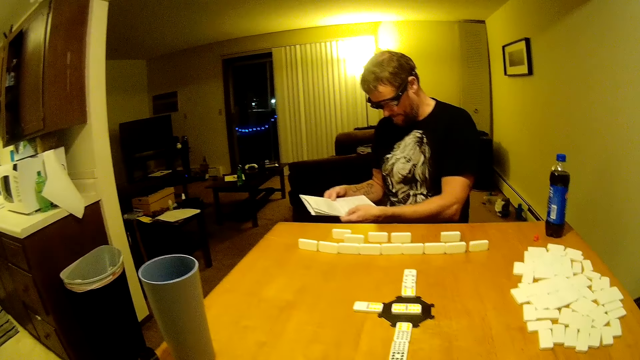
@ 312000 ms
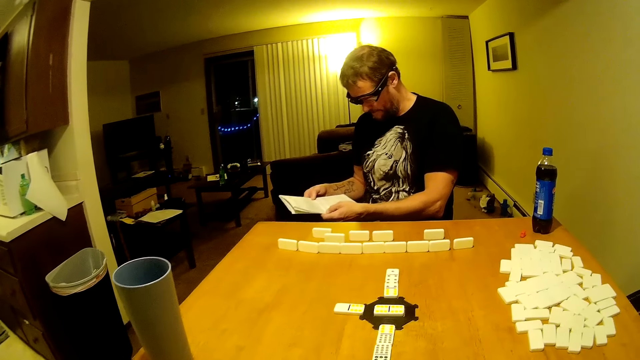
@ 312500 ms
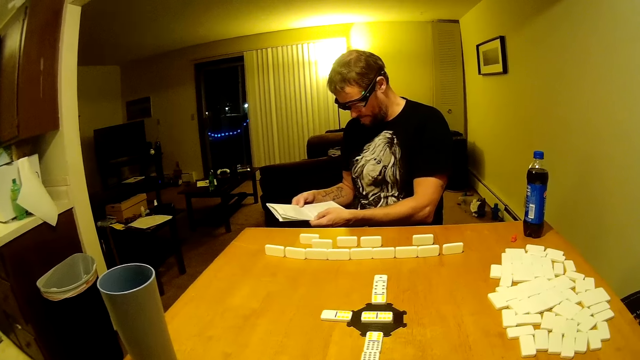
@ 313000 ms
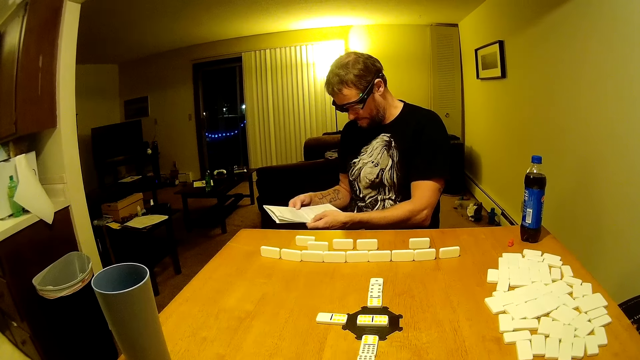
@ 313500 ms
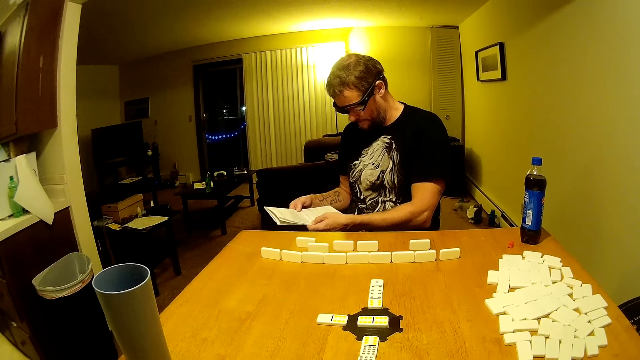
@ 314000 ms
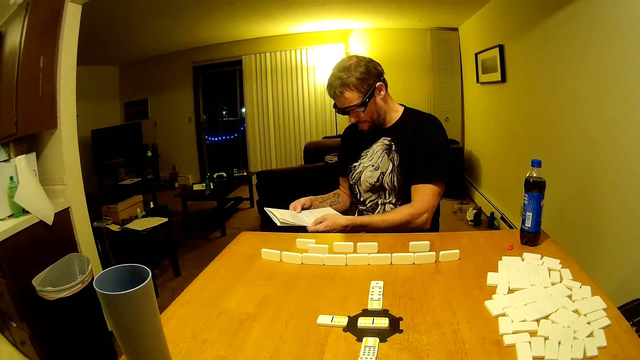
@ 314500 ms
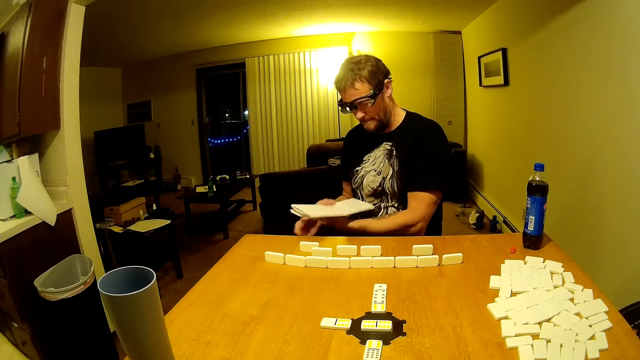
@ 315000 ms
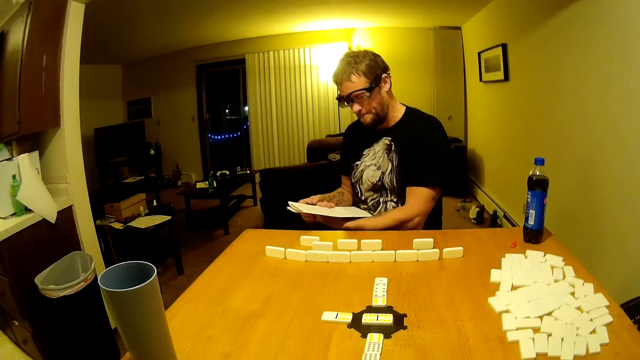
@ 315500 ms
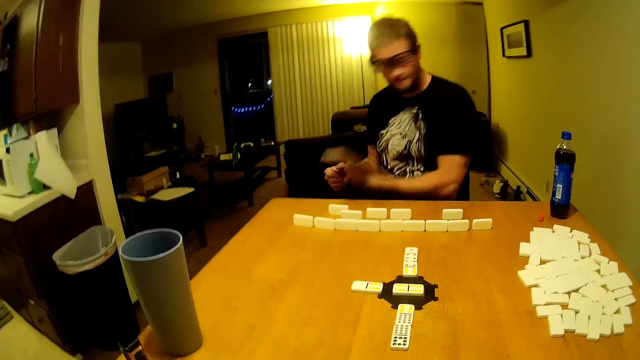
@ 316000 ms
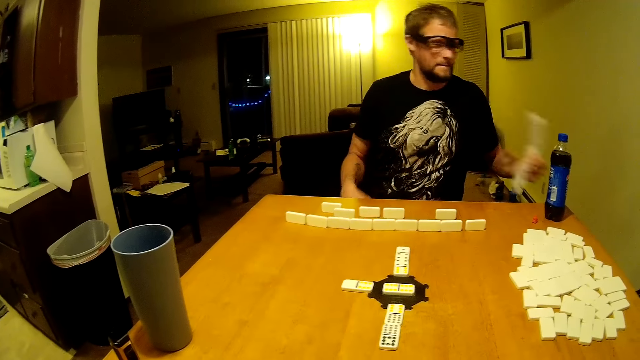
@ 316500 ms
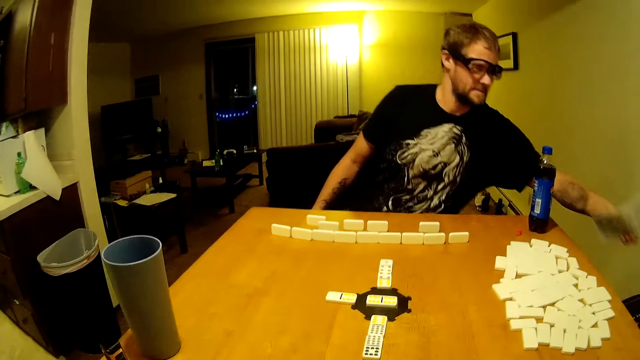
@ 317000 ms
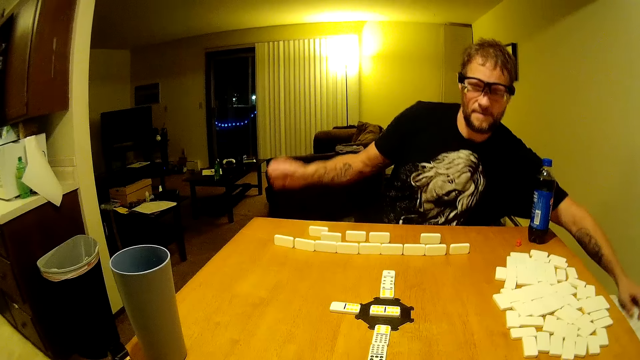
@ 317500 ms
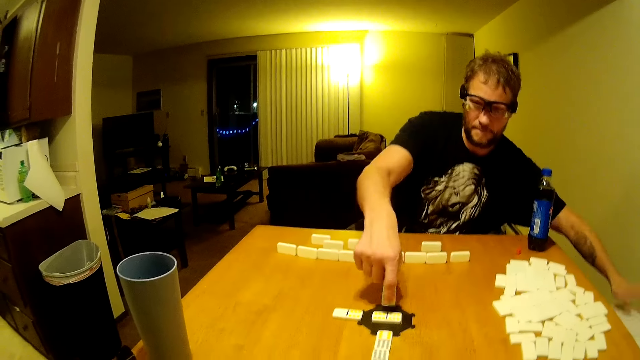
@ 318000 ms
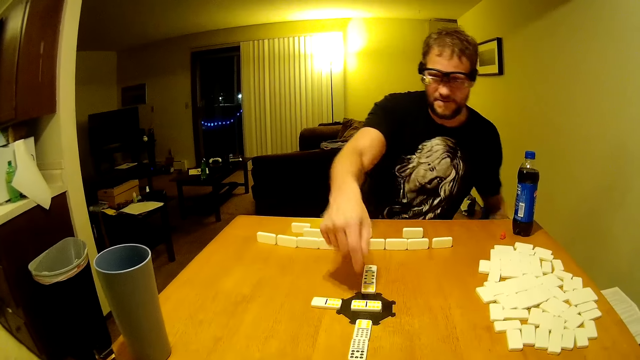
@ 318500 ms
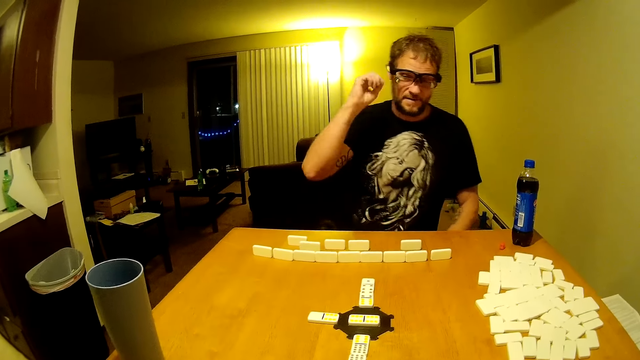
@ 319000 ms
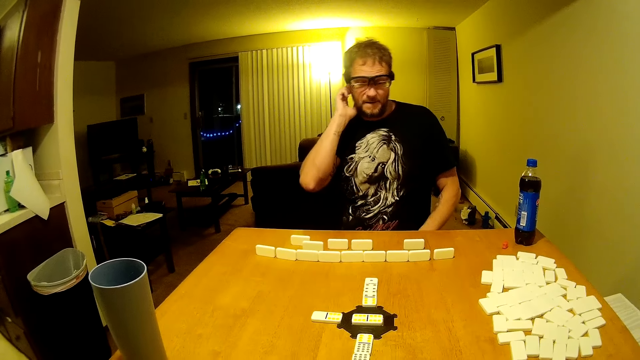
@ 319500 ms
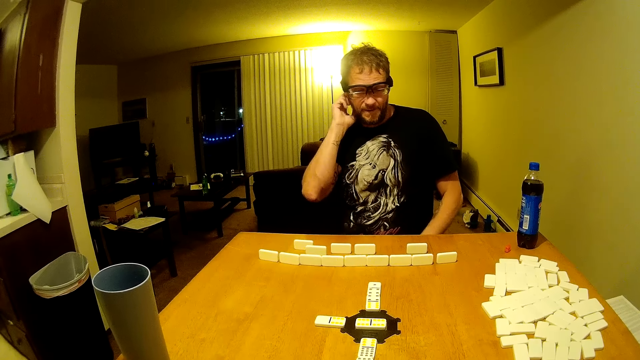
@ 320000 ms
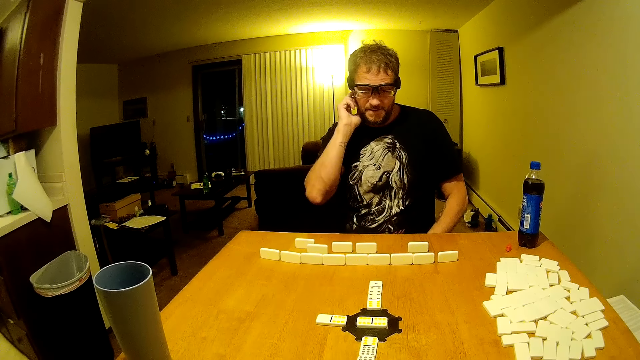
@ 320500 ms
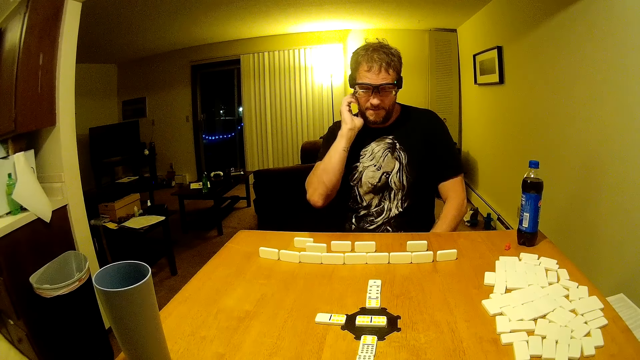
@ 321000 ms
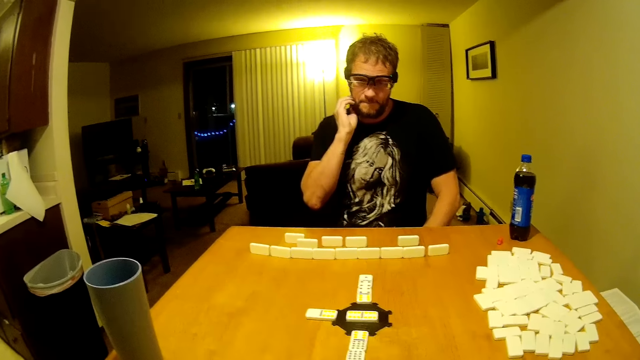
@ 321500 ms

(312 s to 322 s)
A man flips the pamphlet. The man puts the pamphlet down. The man points at a domino piece. The man scratches his beard and rubs his head.

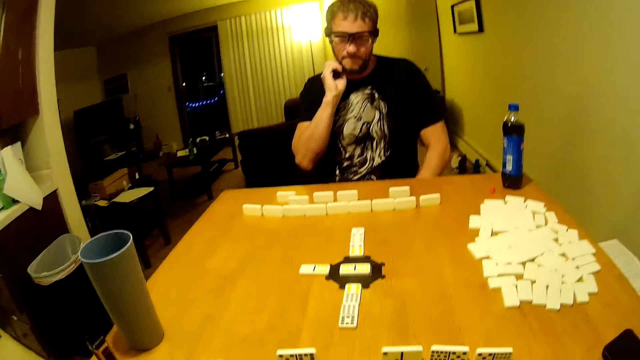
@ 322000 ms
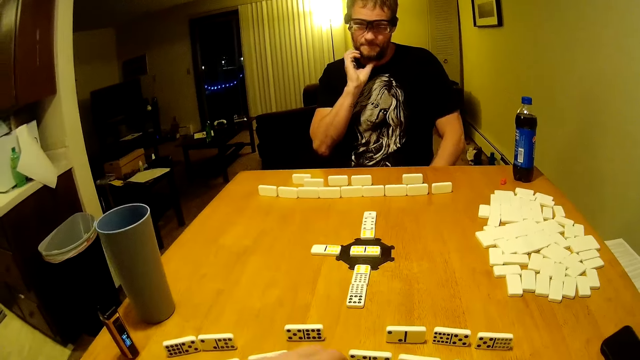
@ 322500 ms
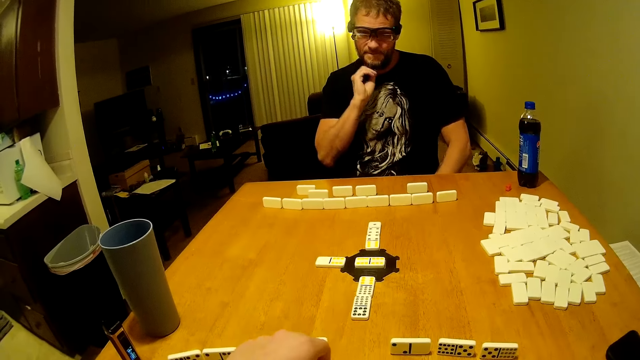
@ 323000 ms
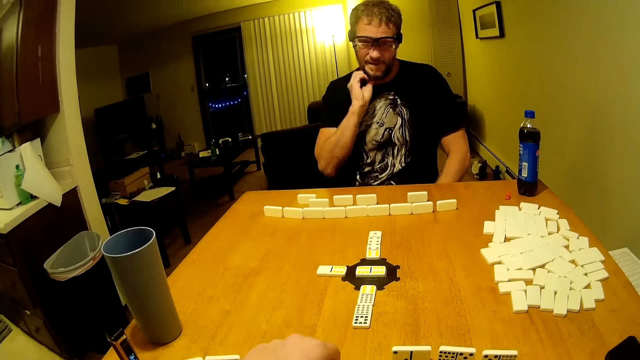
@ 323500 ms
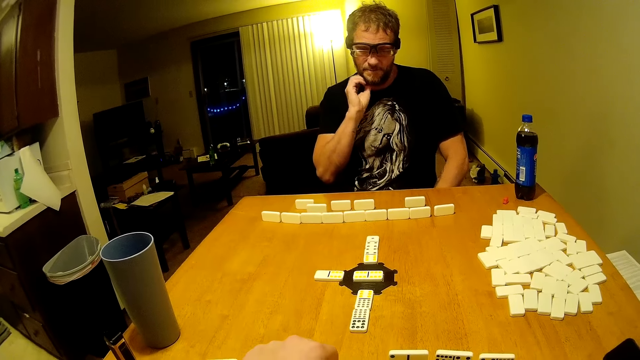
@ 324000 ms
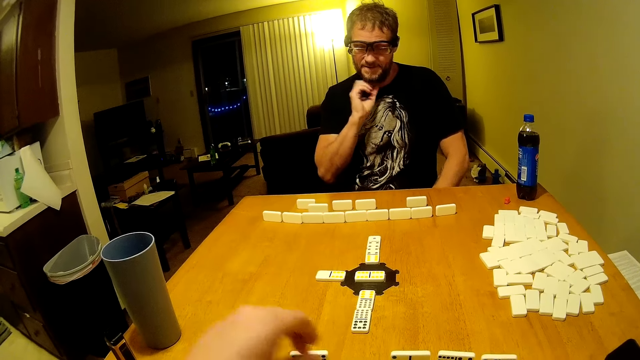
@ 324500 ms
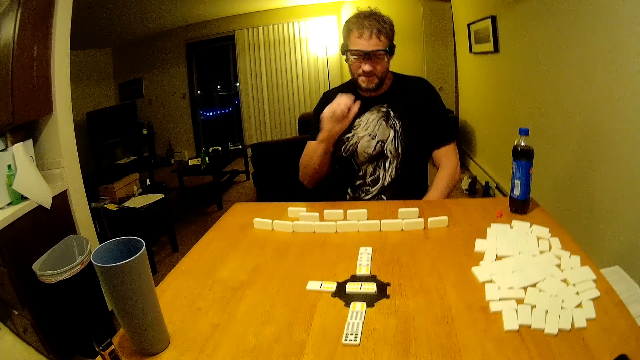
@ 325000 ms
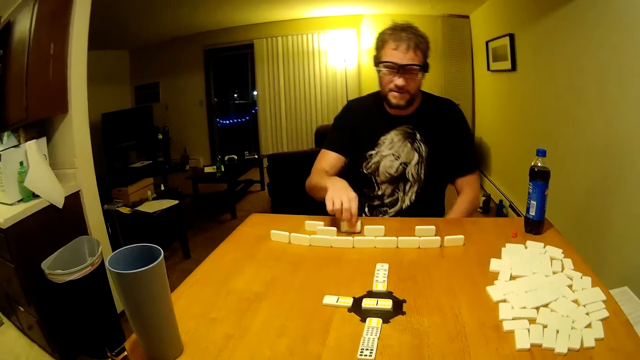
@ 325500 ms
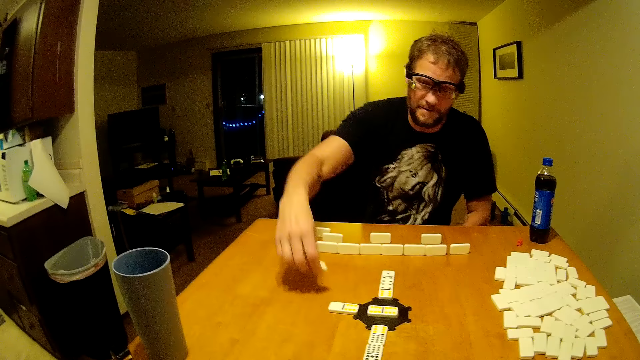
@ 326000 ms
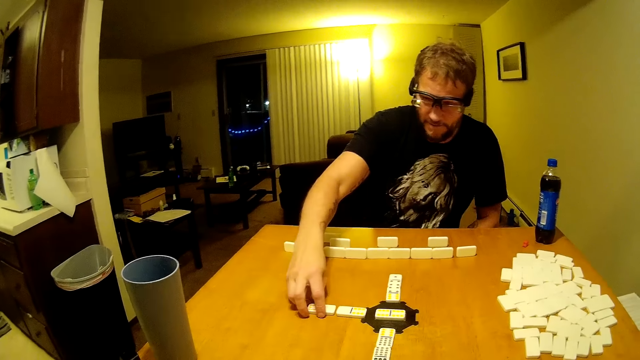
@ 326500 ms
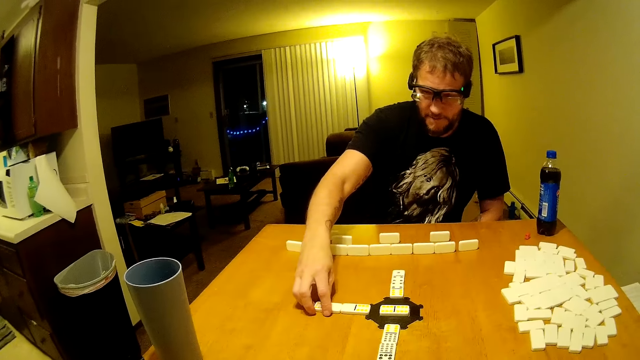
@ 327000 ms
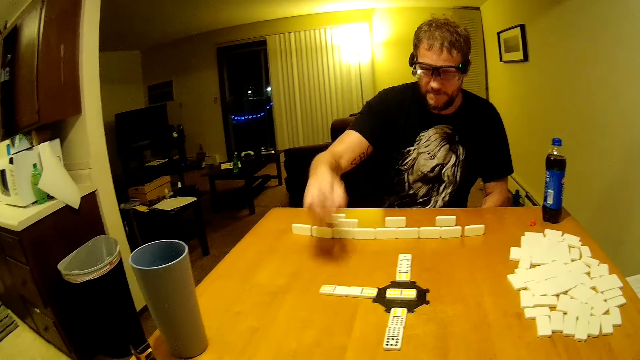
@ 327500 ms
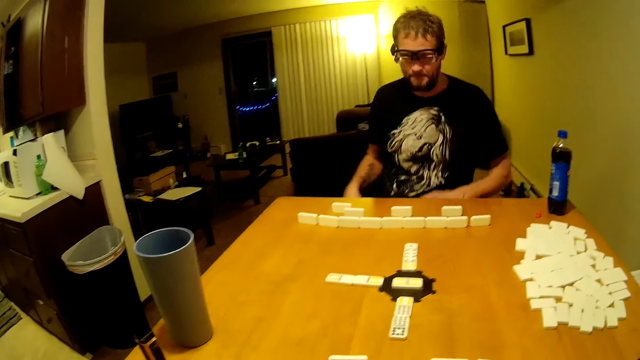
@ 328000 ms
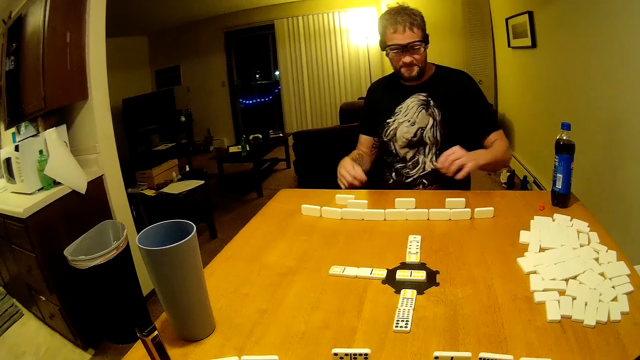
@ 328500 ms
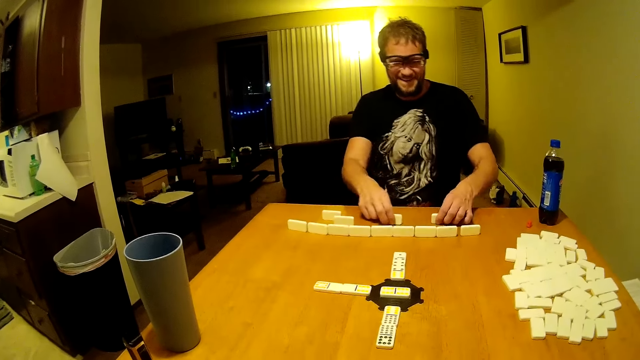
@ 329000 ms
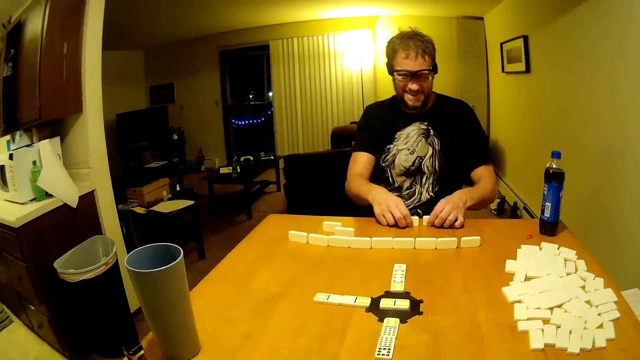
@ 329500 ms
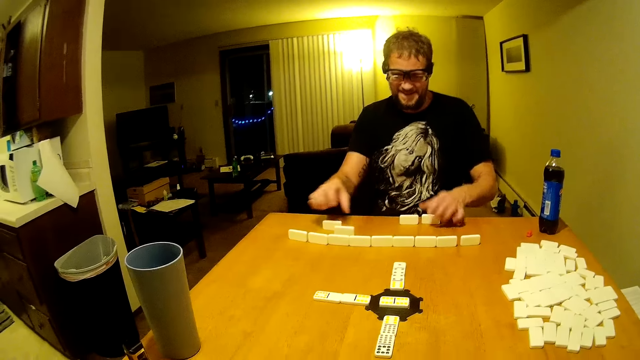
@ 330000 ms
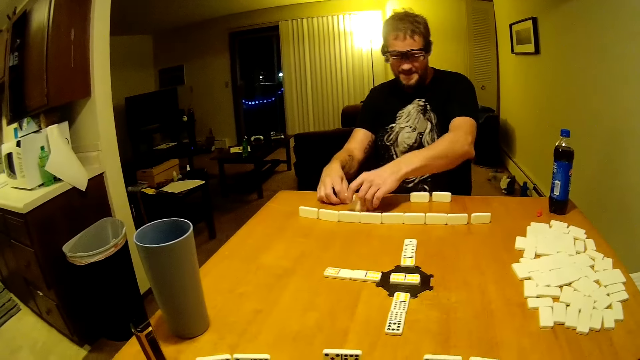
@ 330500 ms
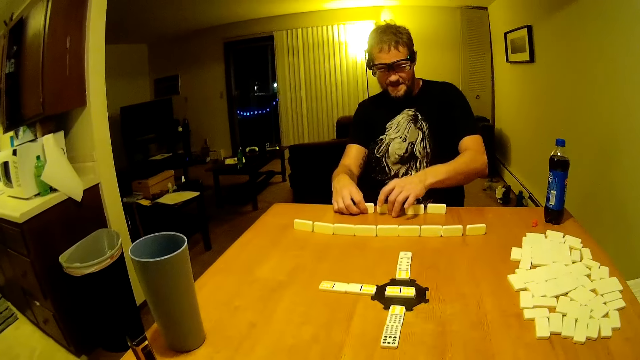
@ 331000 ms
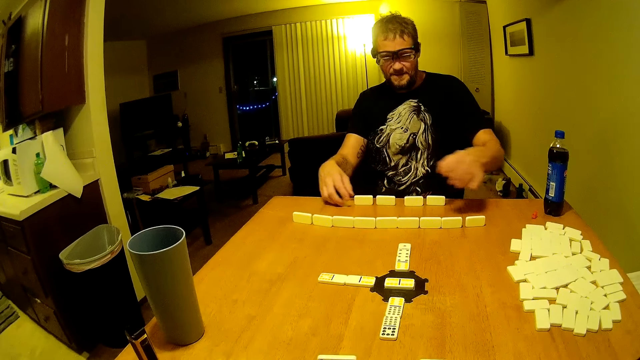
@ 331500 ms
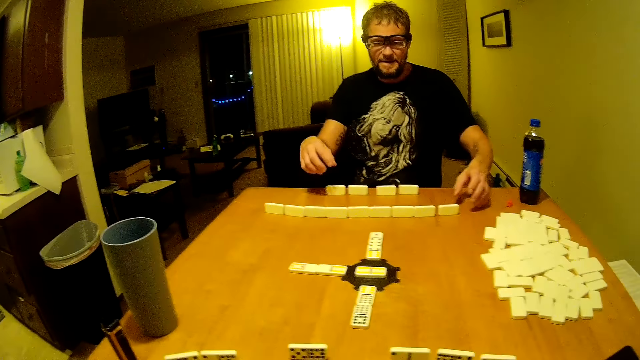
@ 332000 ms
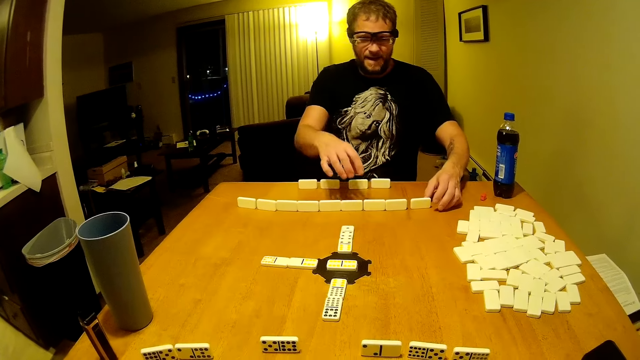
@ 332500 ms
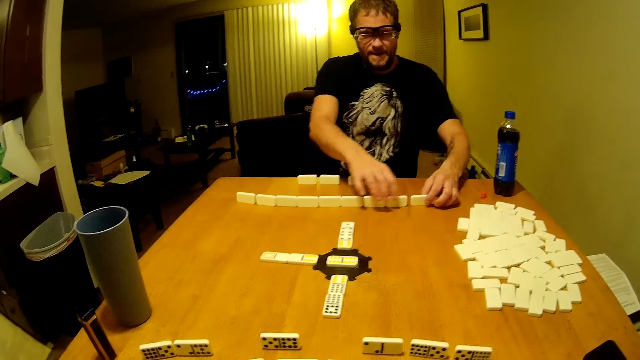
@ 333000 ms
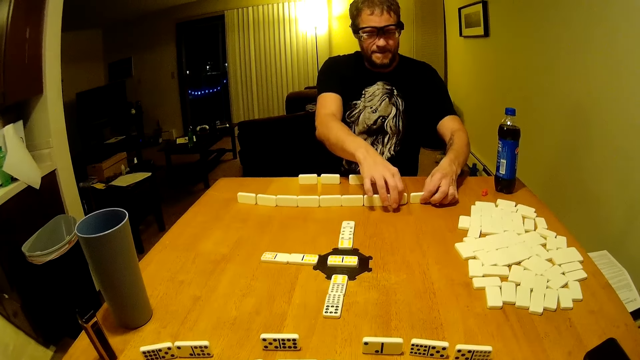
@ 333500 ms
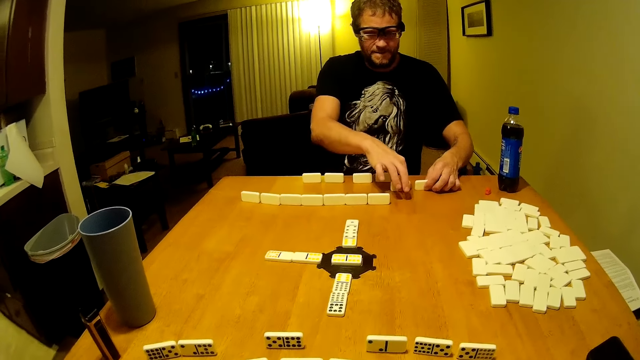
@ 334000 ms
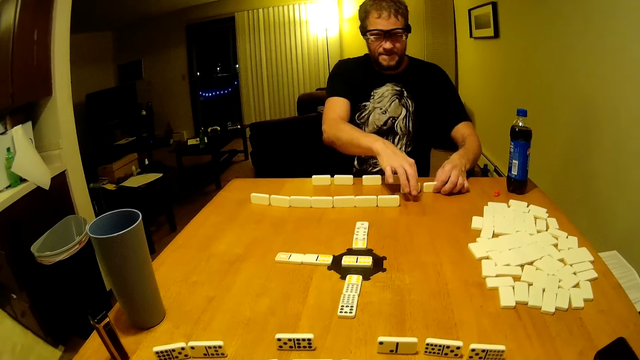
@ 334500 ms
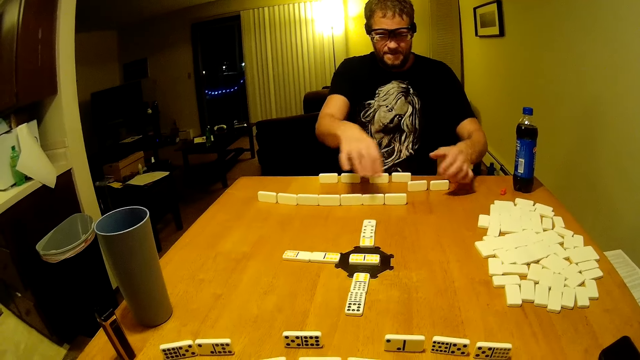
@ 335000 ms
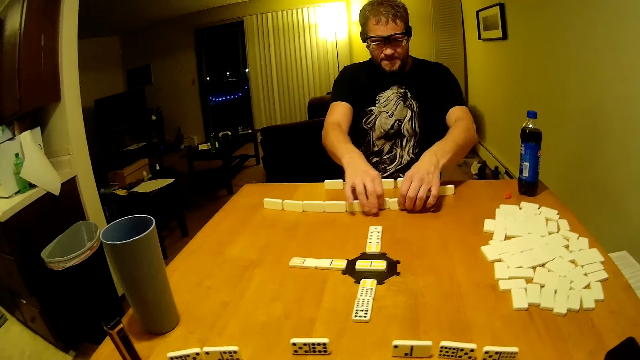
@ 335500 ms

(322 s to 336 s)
The camera wearer looks around. They move a hand. A man picks up a domino. The man puts the domino piece on the table. The man arranges dominoes on the table. The man drags a domino piece with one hand and drags another domino piece with the other hand. The man drags two domino pieces with both hands. He does it again.
